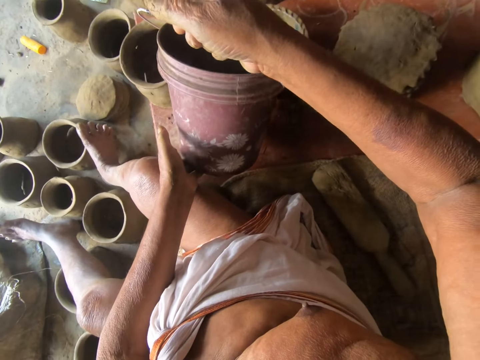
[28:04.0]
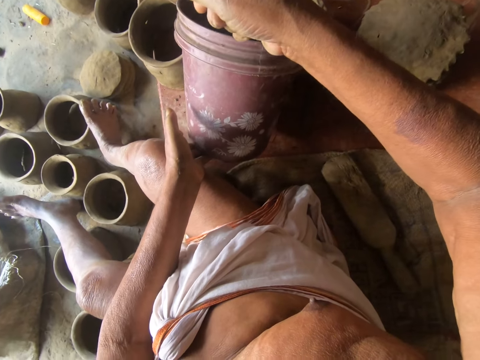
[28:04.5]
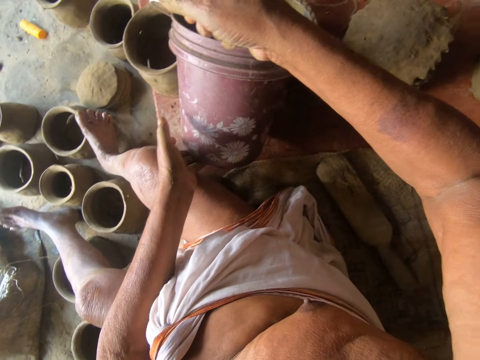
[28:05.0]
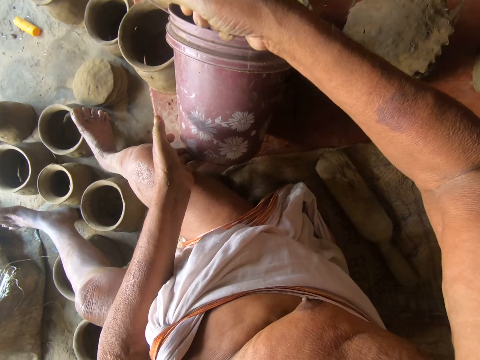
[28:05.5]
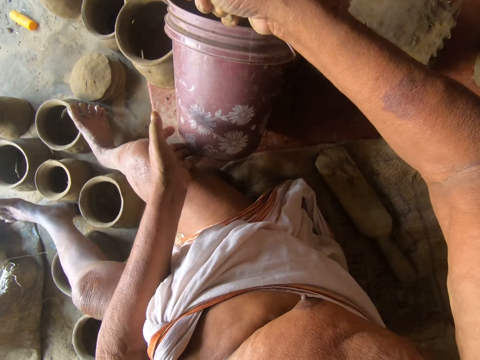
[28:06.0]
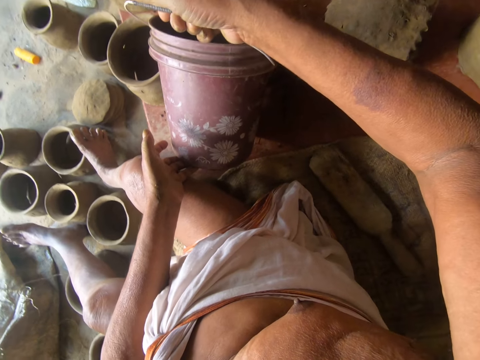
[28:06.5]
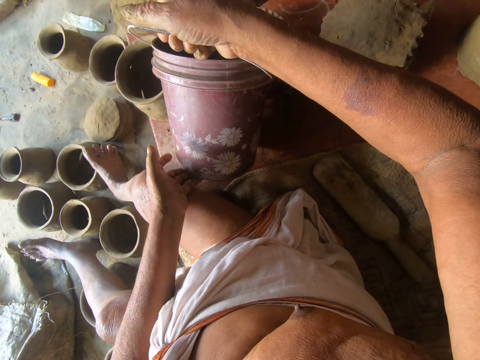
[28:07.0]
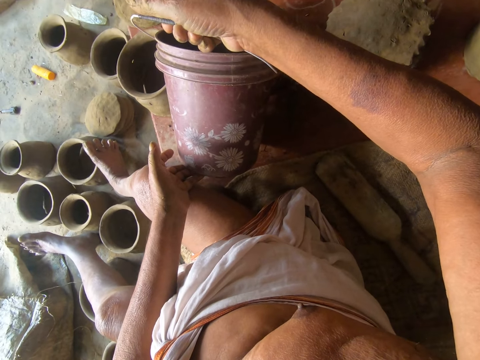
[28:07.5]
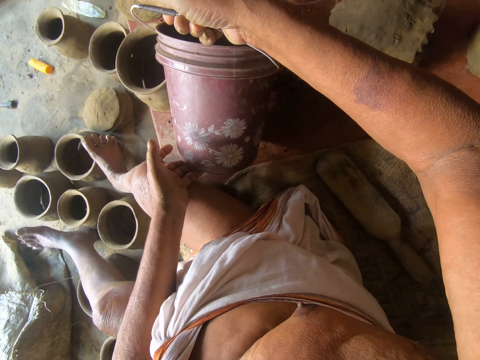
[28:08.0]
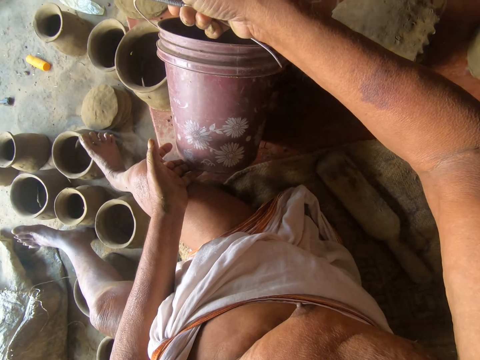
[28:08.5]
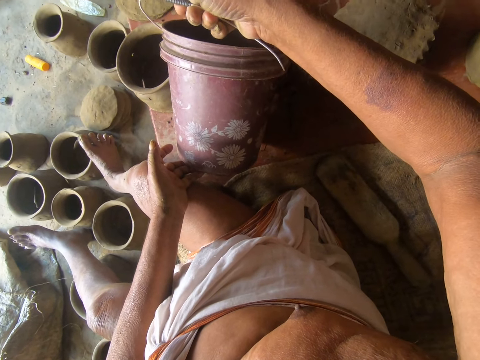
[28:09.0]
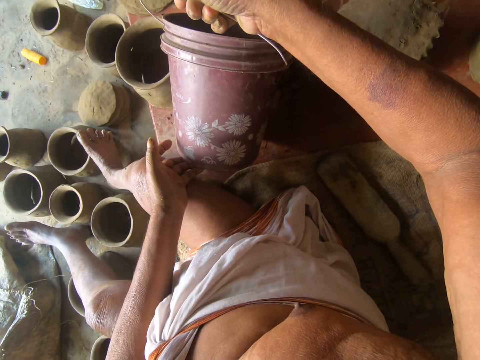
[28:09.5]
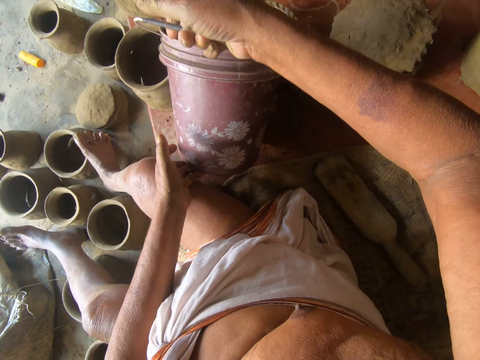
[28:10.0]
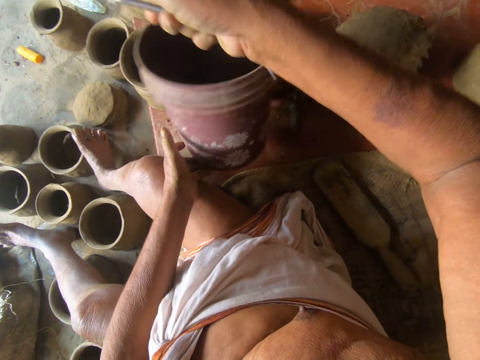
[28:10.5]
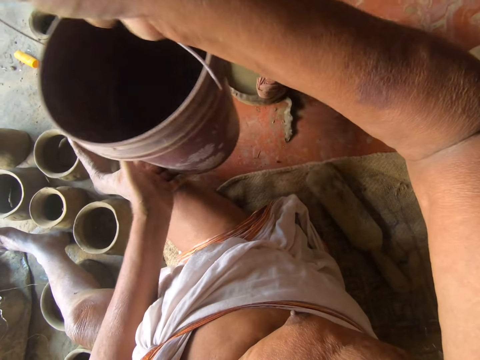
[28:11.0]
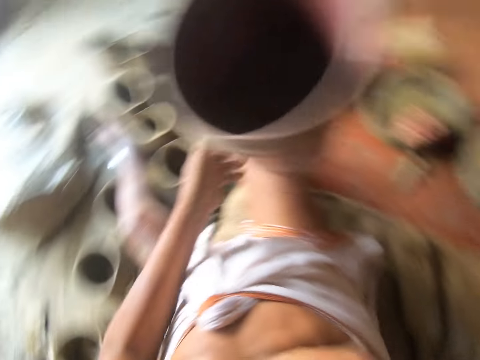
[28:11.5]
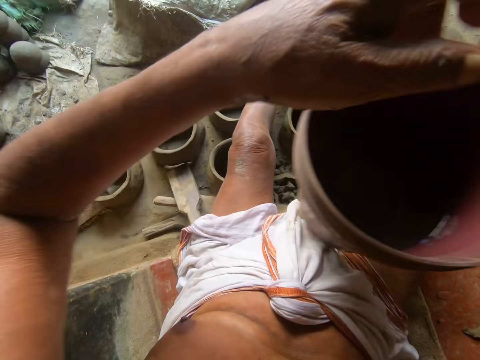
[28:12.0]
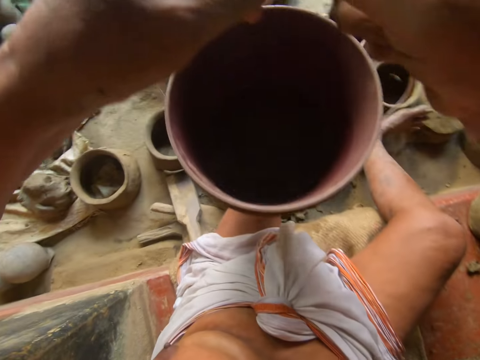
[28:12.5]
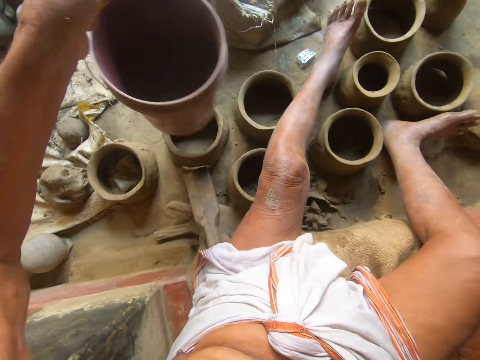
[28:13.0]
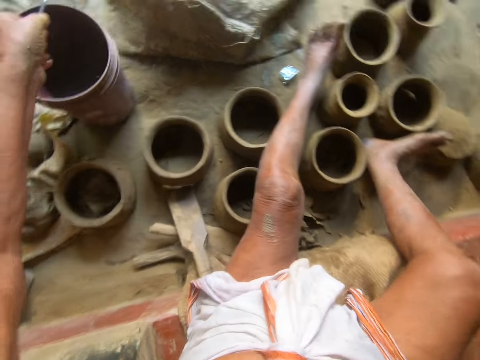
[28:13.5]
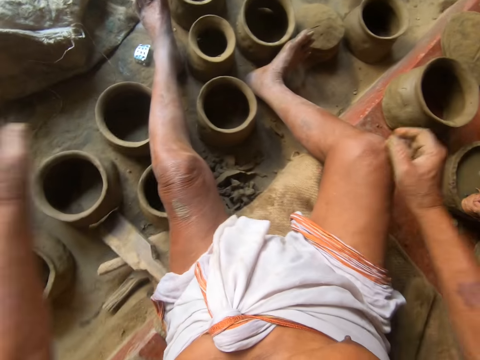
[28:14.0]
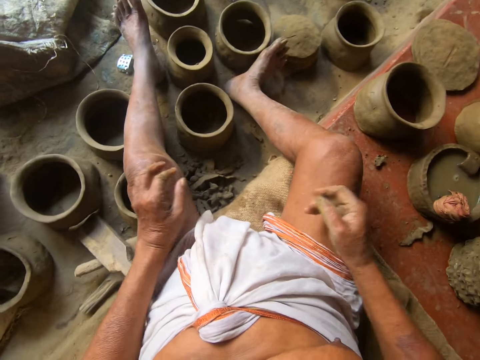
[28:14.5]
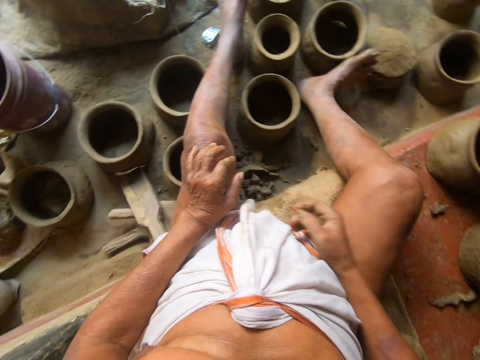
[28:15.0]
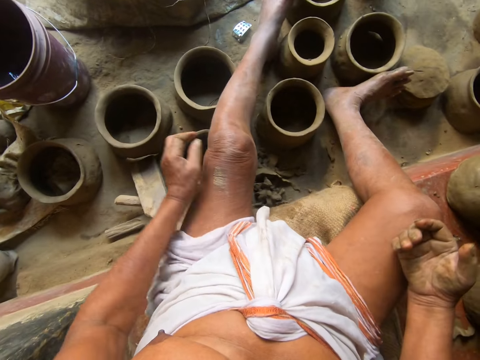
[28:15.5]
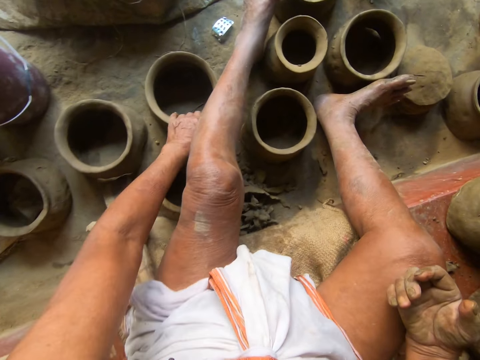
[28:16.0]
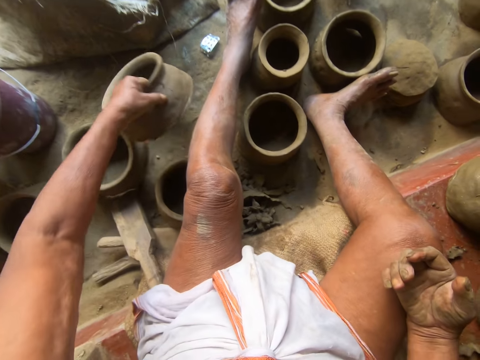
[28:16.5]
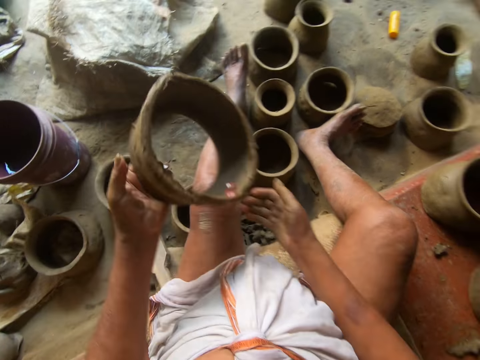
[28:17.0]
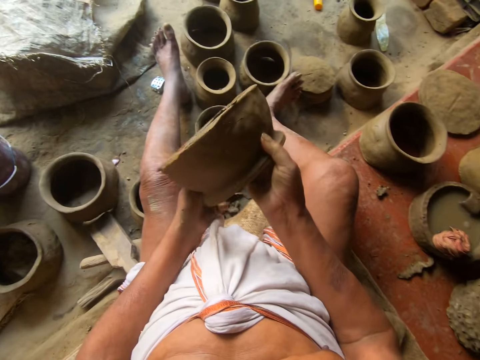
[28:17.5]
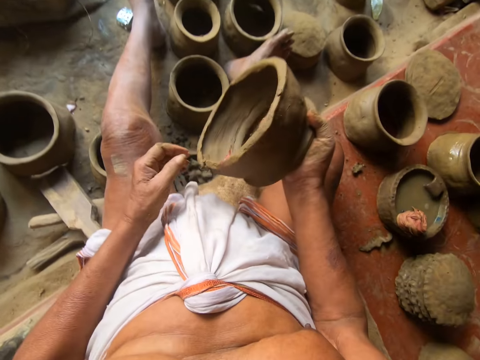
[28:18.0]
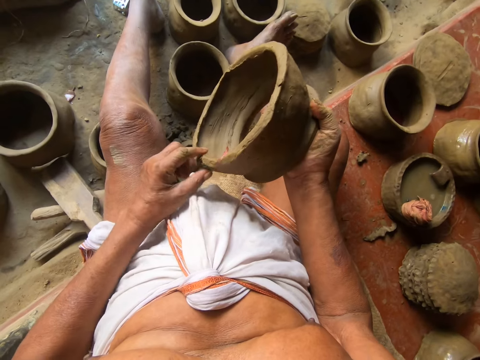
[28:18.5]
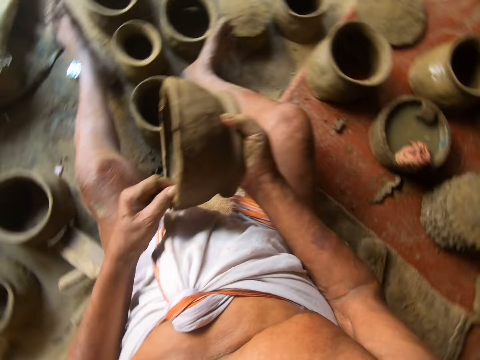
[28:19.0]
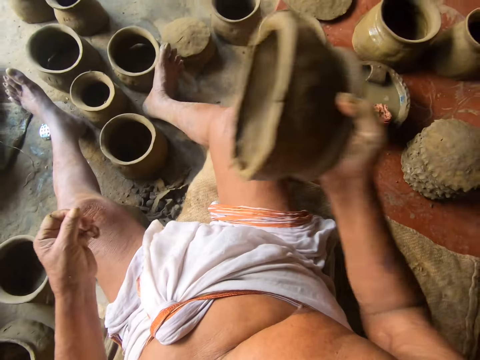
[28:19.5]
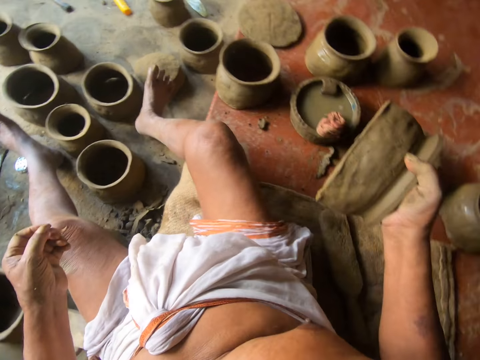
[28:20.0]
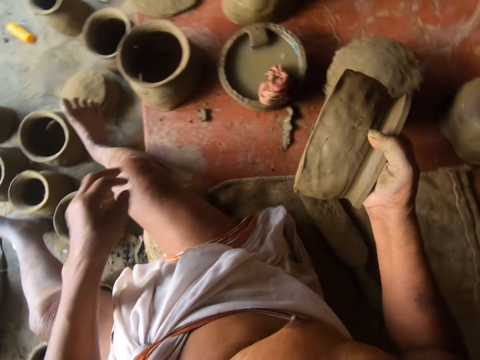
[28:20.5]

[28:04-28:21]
The camera wearer pours water in the pot. They put the bucket of water on the floor. They pick up a clay mold. They look at the clay mold.

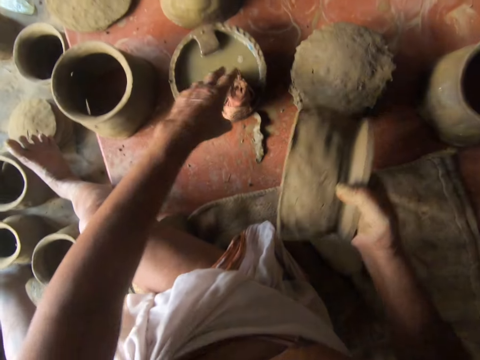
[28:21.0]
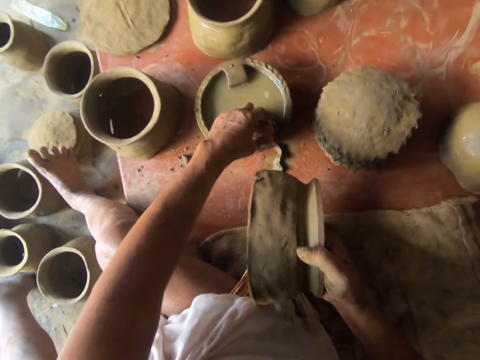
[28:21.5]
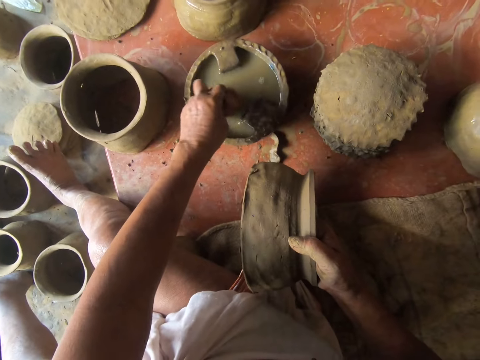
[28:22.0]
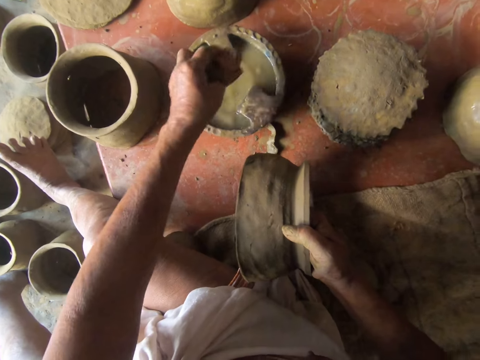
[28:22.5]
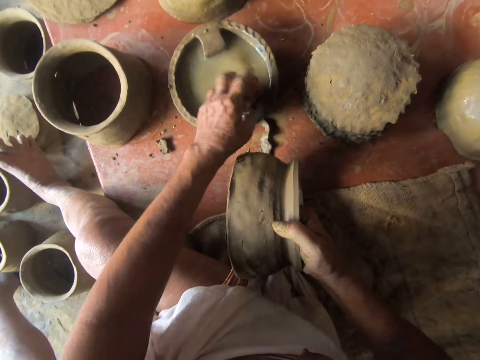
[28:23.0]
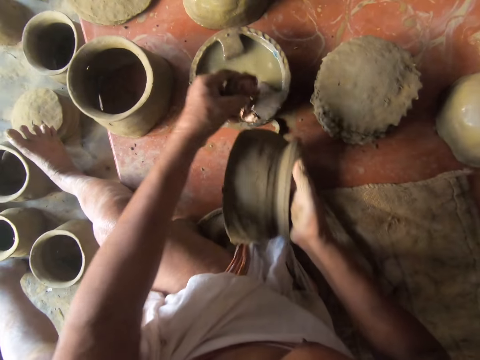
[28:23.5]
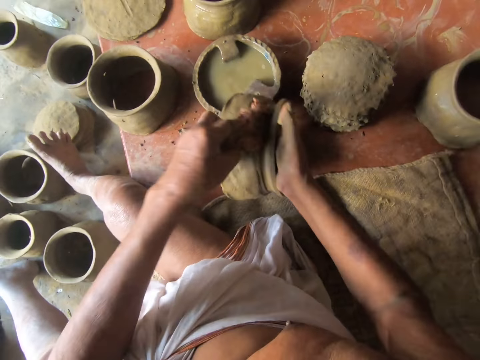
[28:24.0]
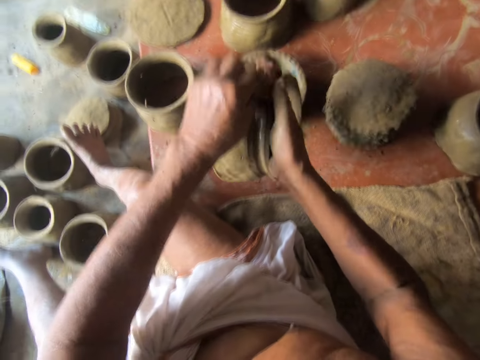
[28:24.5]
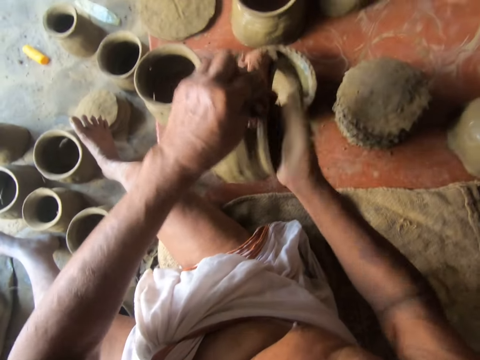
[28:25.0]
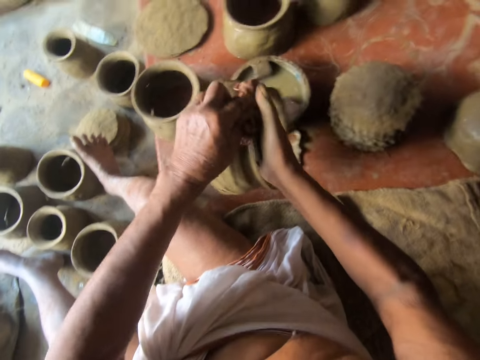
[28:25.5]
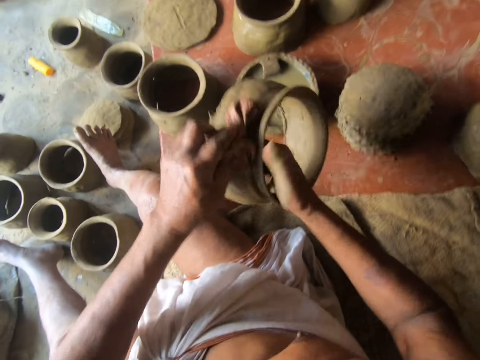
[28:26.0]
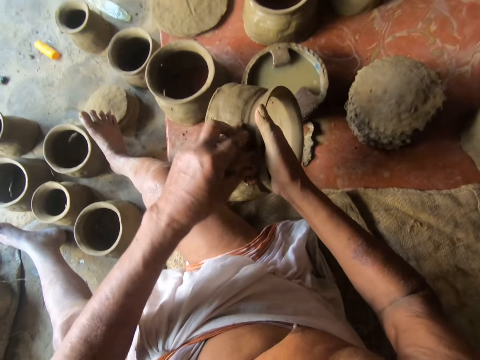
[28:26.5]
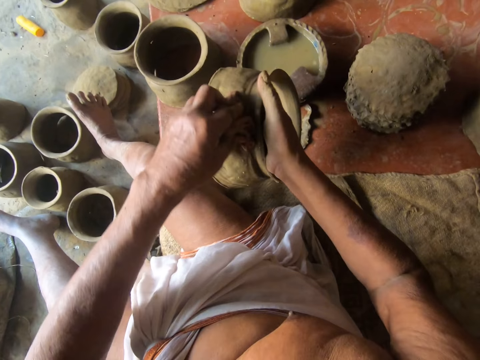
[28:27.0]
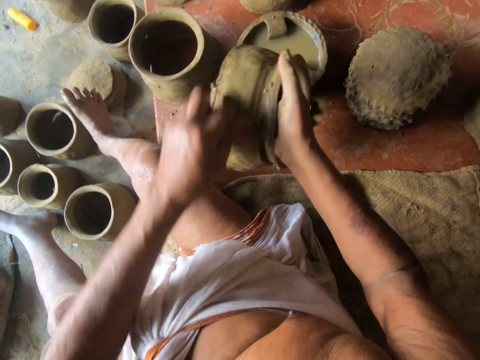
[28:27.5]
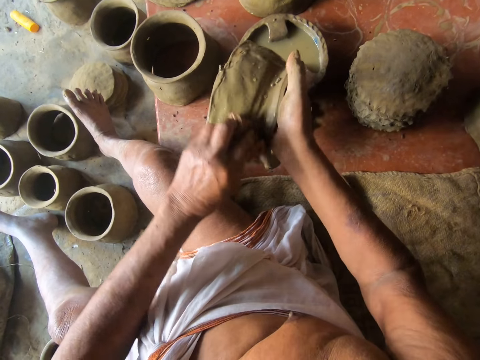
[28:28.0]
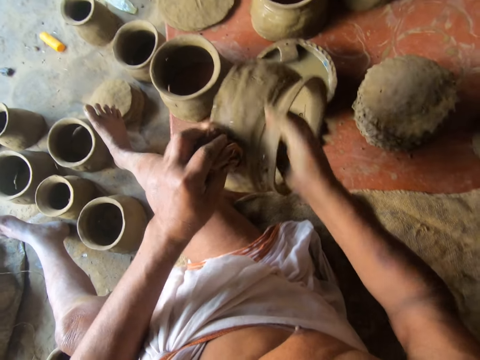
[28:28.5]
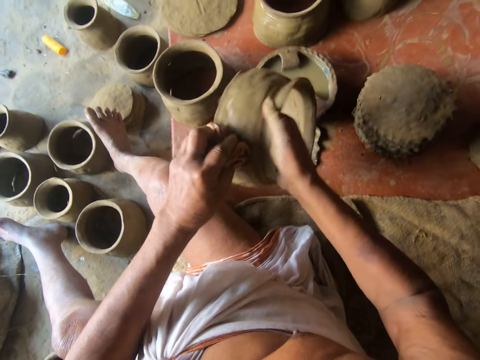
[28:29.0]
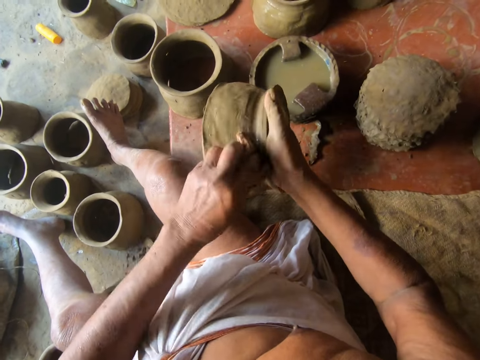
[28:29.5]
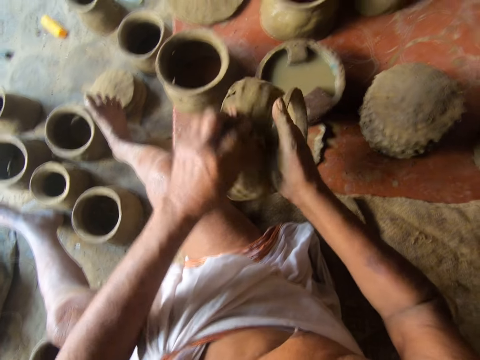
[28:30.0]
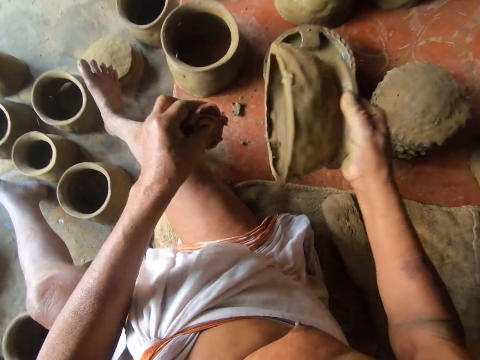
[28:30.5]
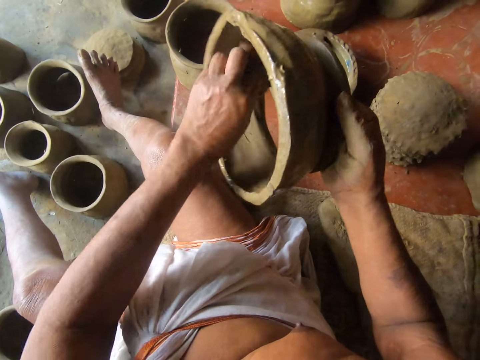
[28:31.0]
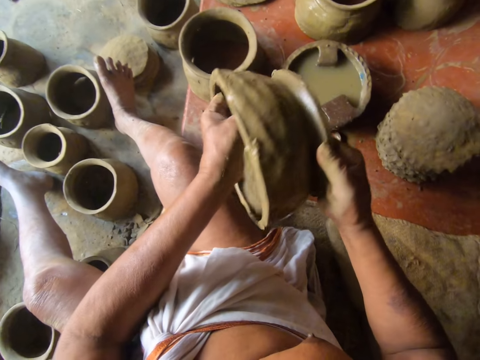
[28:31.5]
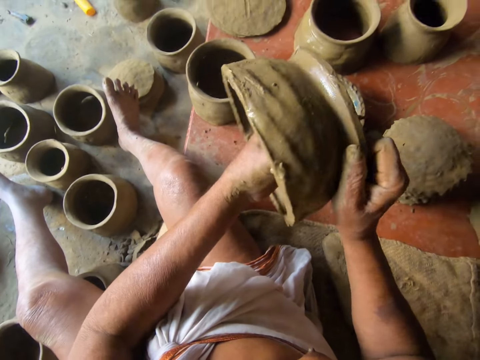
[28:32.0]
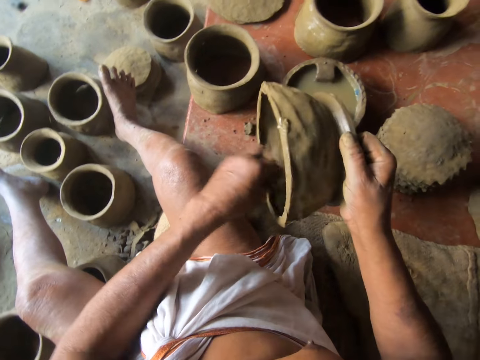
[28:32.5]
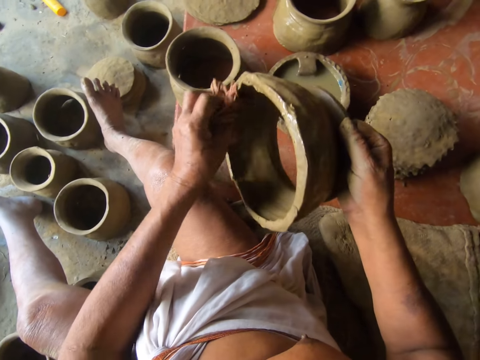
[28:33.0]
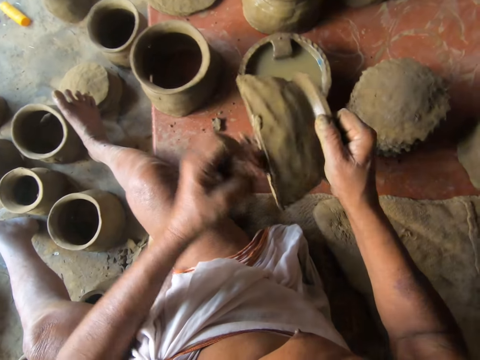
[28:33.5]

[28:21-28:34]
The camera wearer picks up a cloth. They dip the cloth in the water pot. They wipe the clay mold or pottery with the cloth. They wipe the pottery with the cloth repeatedly.
